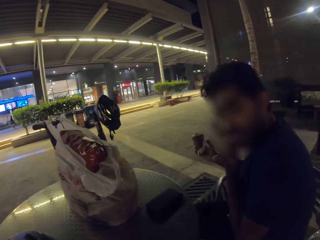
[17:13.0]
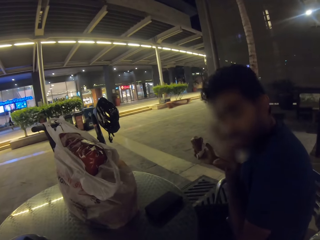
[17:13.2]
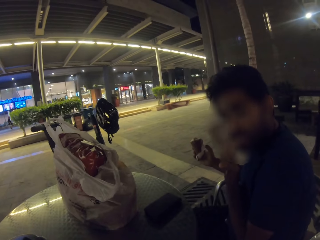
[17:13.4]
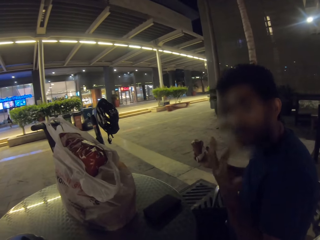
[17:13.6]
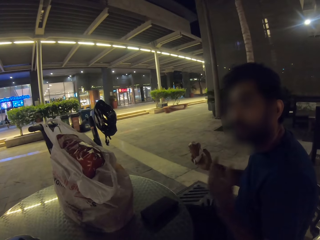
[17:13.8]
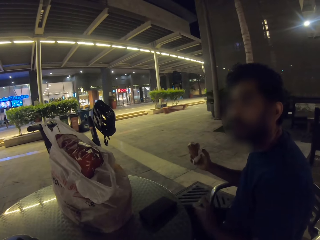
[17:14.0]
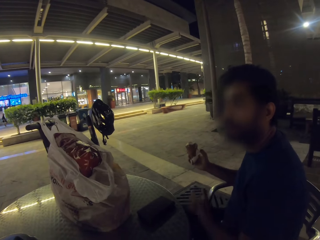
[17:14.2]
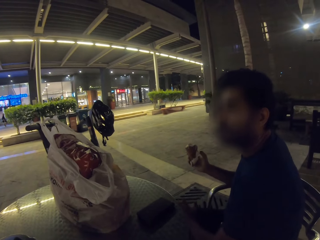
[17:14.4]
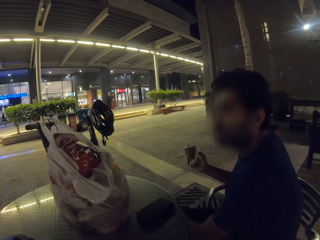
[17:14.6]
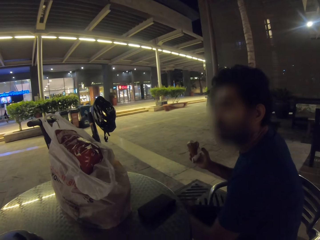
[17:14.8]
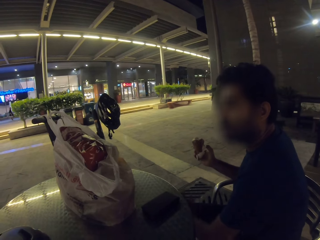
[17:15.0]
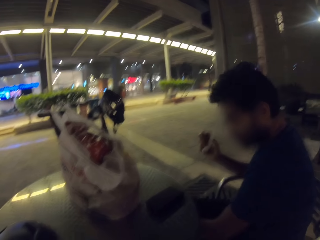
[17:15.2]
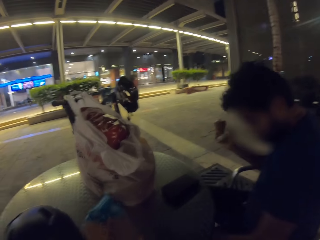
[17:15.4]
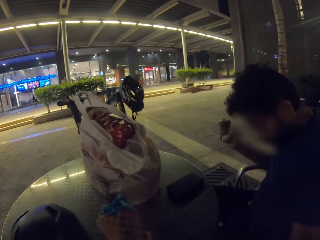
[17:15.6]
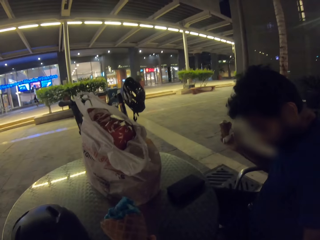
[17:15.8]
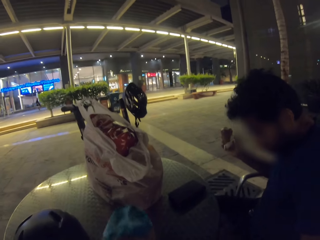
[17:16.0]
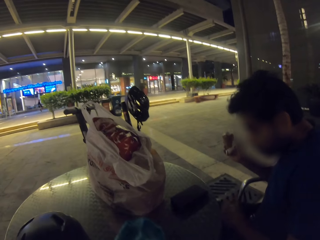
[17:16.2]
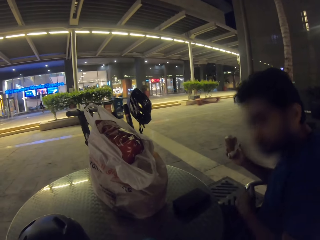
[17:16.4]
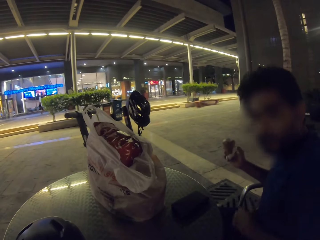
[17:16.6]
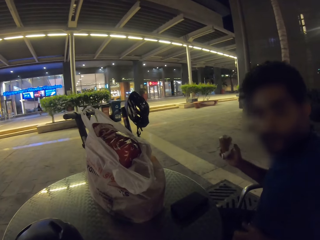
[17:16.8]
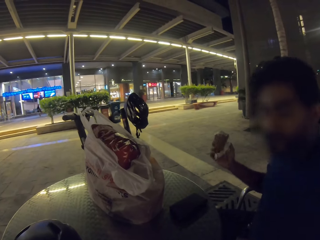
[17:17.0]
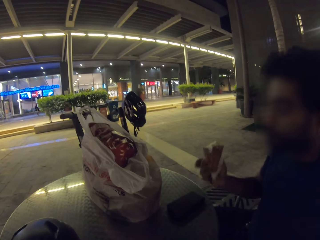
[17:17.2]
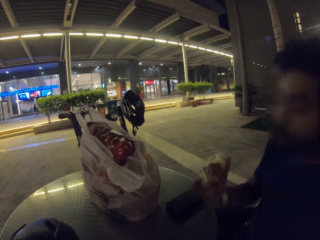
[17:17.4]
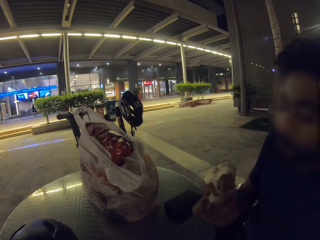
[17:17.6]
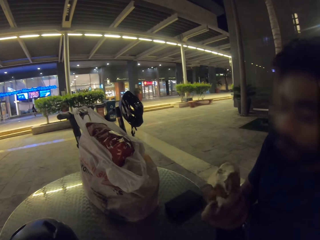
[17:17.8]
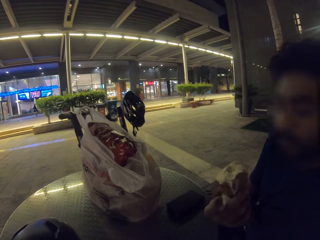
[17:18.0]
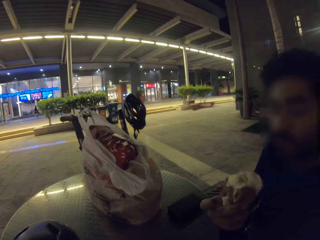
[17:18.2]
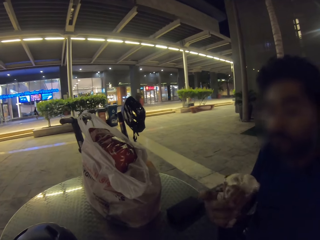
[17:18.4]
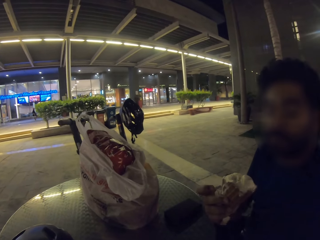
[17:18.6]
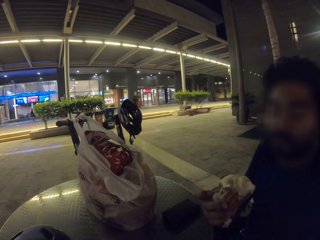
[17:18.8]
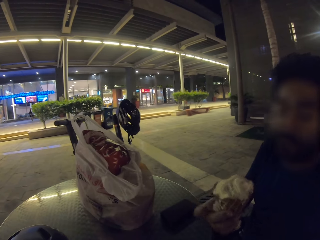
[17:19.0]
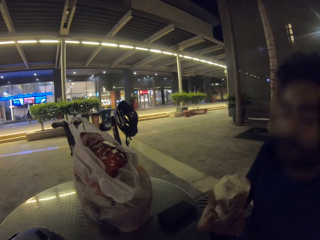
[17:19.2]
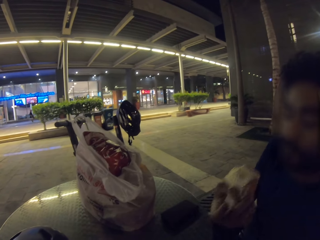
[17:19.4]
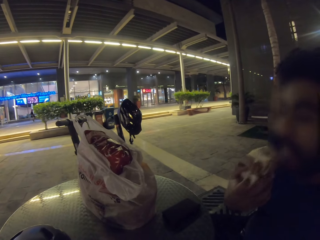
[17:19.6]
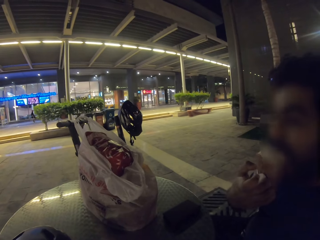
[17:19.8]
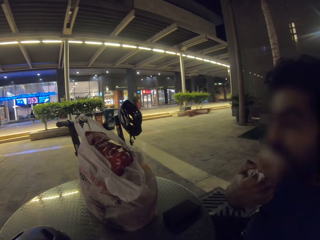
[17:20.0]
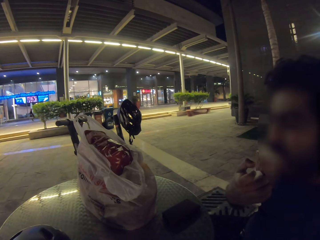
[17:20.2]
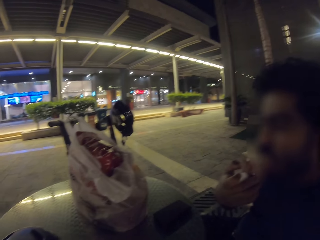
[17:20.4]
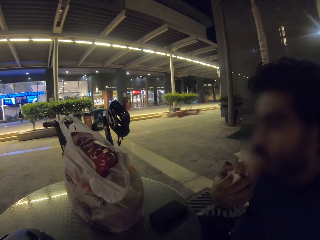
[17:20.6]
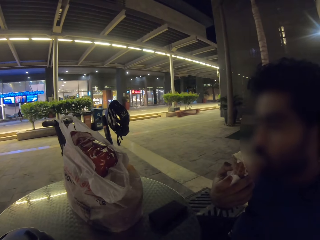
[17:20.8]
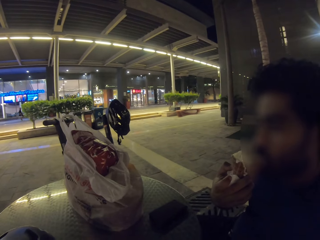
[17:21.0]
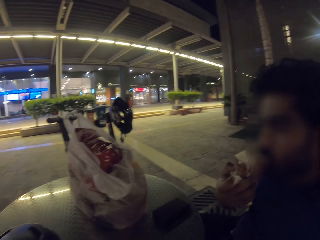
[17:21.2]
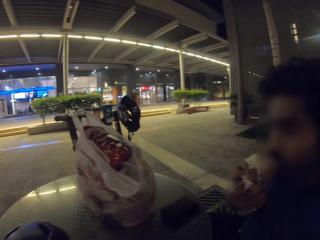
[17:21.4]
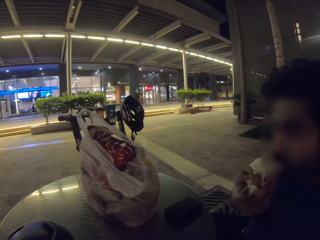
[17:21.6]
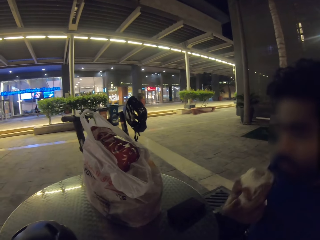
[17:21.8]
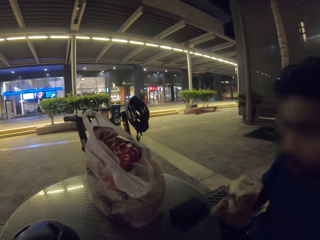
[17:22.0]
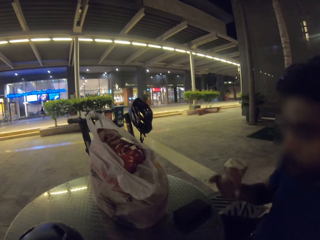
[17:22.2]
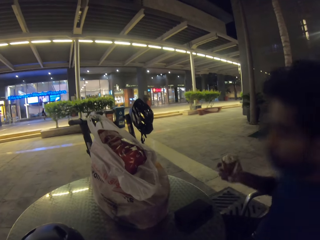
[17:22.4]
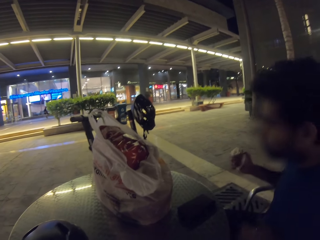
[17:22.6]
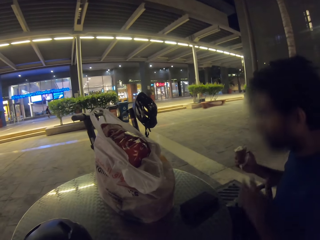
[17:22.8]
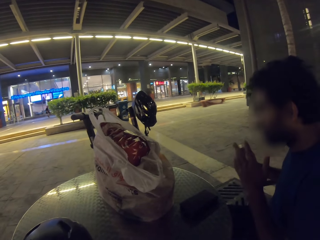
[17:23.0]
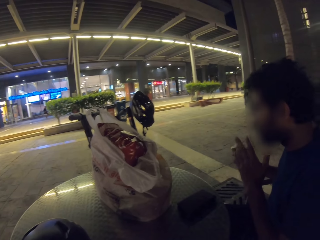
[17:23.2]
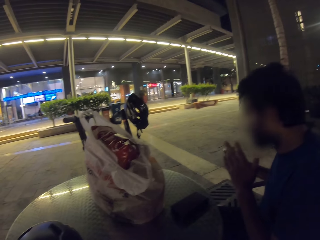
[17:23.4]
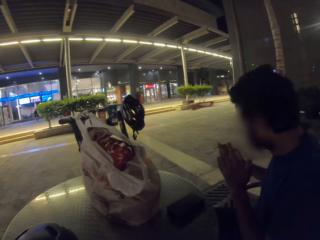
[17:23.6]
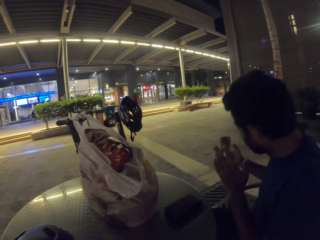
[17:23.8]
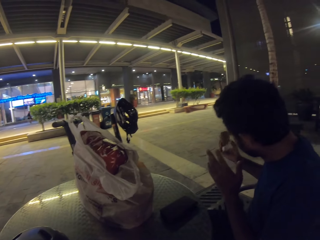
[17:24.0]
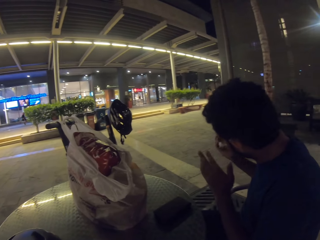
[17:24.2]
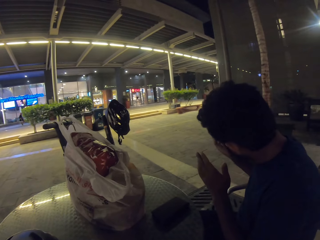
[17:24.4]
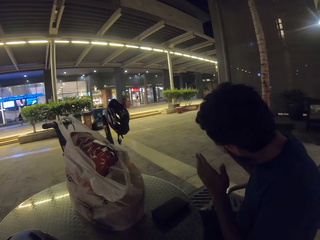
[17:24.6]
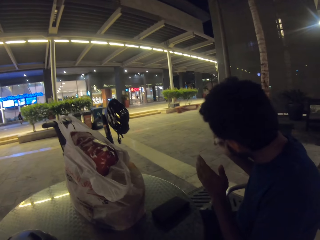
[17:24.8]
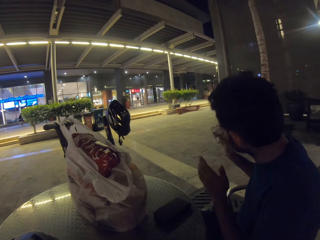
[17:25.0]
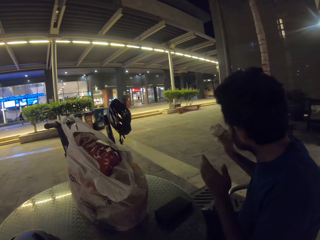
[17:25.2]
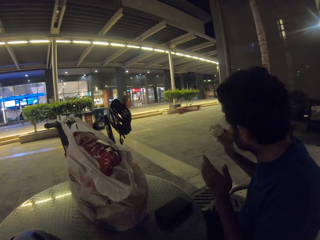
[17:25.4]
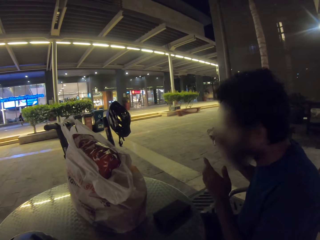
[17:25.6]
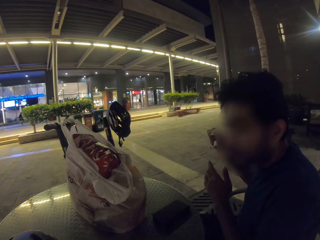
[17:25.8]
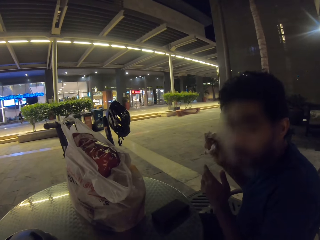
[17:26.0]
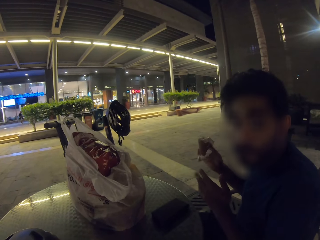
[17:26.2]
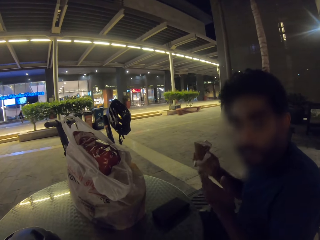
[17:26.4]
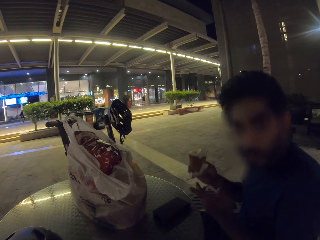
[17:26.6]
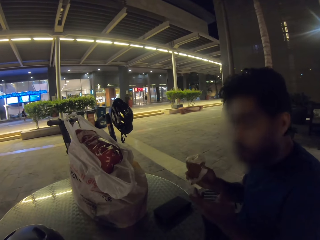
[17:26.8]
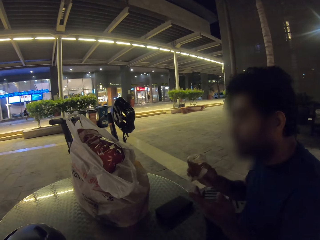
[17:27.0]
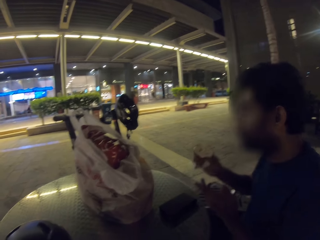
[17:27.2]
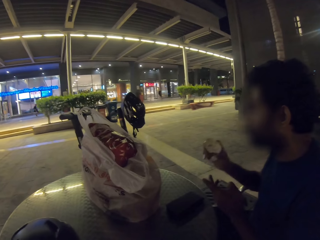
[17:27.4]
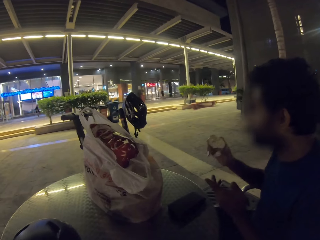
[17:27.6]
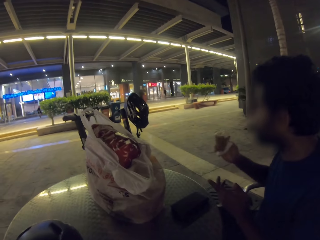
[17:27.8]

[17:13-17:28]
A man licks his fingers. The camera wearer moves an ice cream on the hand. They hold the ice cream. The man turns ice cream on the hand. The man holds the ice cream. The man eats the ice cream. The man lifts the ice cream. The man looks at the ice cream.

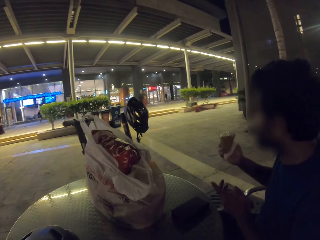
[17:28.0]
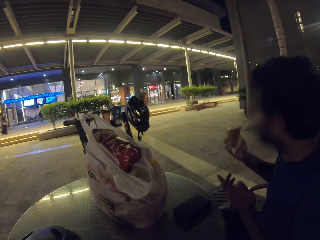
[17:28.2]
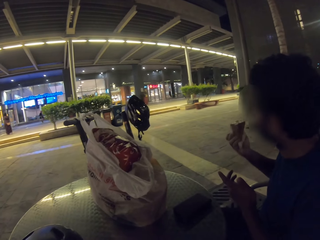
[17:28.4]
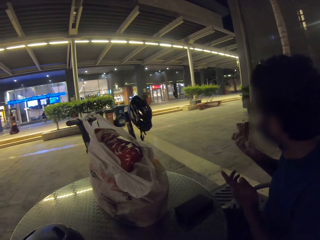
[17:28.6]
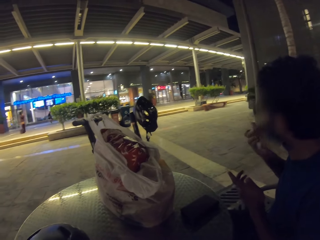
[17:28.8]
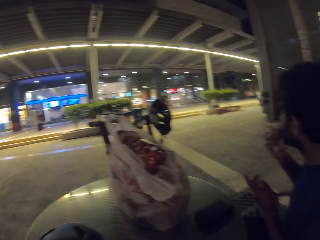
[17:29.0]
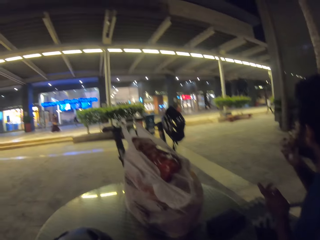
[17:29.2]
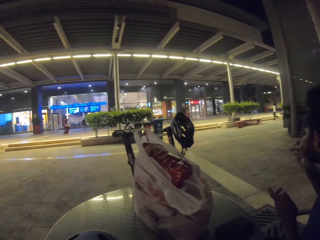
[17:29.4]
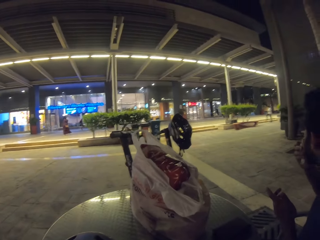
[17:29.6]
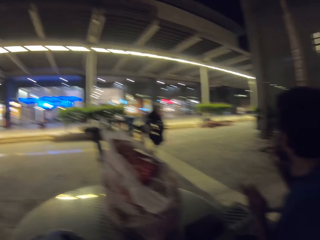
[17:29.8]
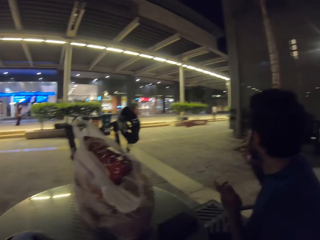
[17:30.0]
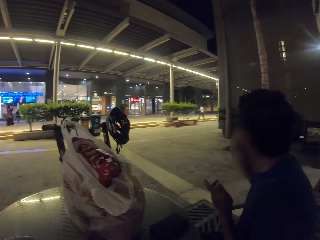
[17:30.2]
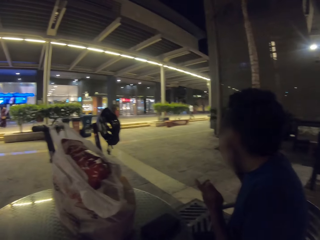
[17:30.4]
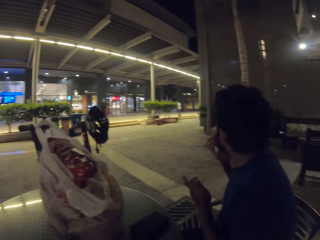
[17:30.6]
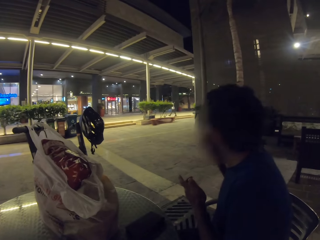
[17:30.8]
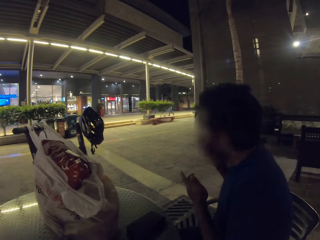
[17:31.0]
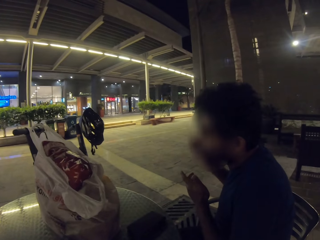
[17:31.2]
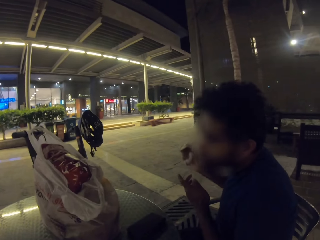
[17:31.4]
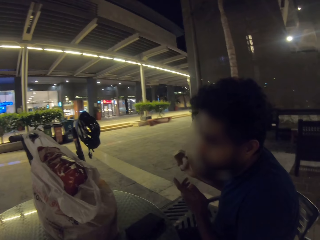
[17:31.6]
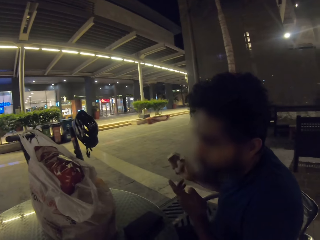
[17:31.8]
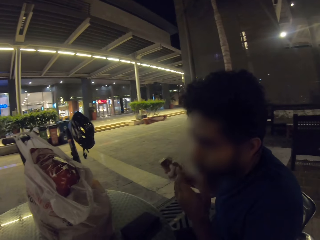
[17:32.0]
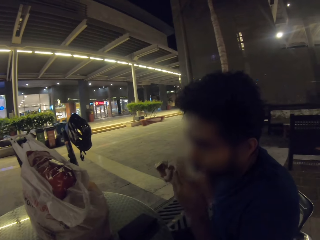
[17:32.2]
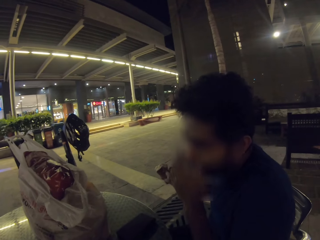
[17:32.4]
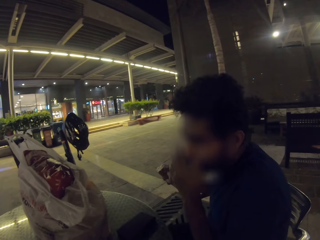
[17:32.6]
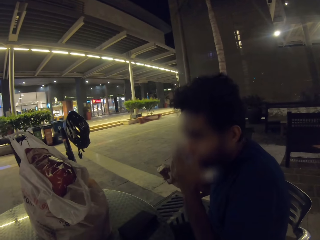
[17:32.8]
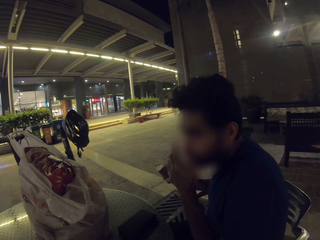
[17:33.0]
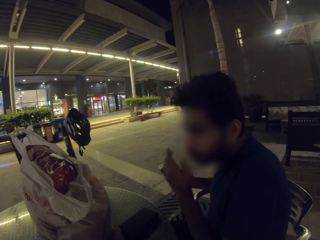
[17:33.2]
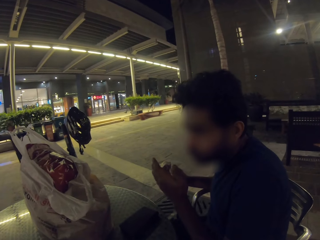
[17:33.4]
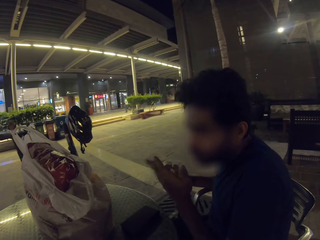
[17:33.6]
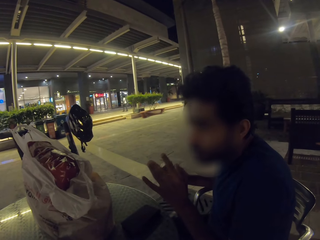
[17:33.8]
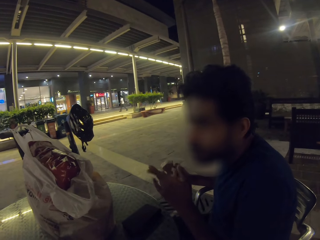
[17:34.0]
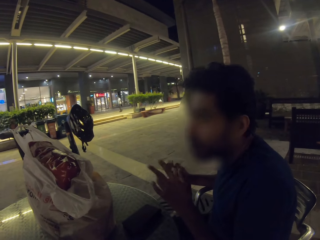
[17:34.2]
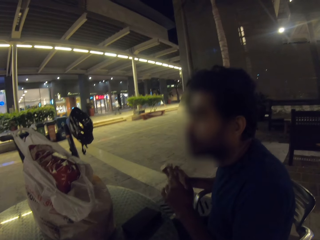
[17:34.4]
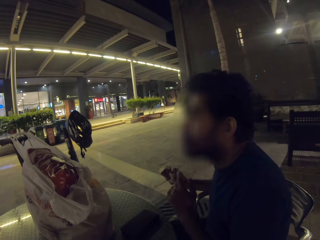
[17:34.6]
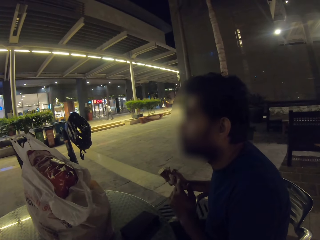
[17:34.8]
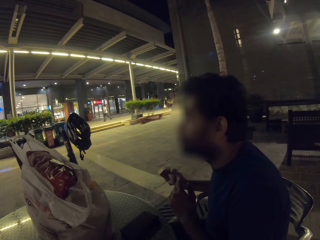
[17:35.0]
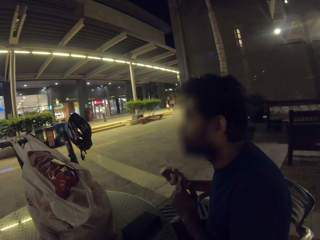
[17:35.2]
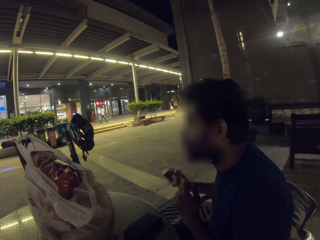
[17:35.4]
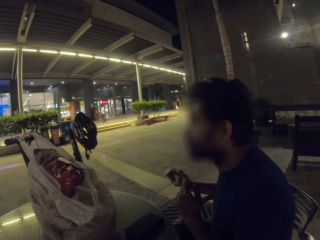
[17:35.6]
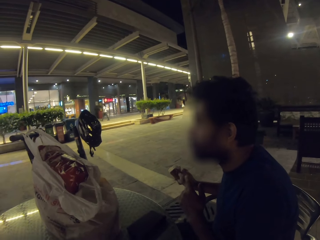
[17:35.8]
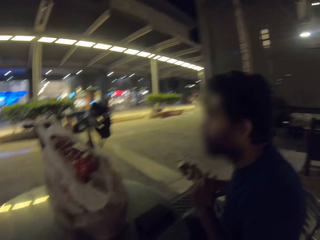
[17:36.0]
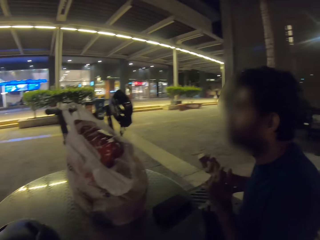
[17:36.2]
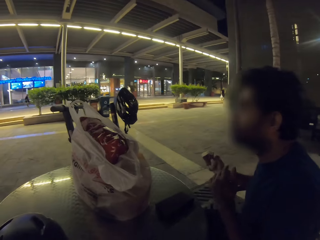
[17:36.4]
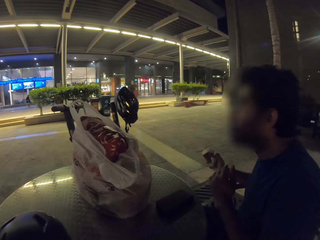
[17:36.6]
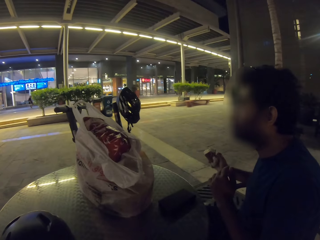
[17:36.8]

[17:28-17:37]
The camera wearer looks at the store. They look around. They look at a man. The man turns the hands.
